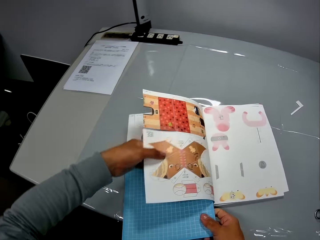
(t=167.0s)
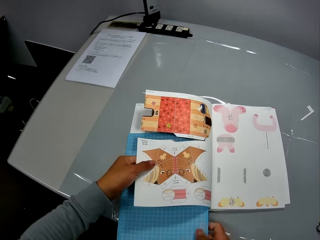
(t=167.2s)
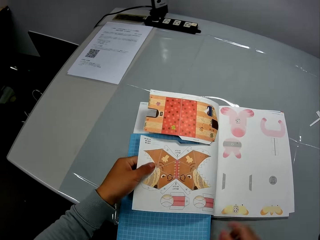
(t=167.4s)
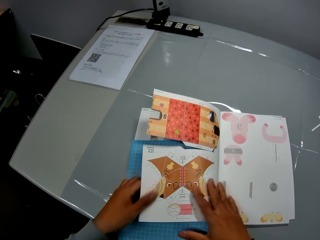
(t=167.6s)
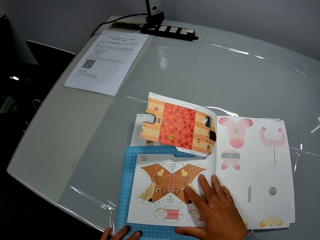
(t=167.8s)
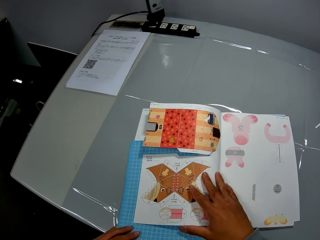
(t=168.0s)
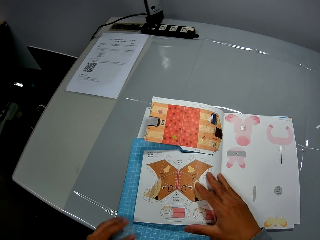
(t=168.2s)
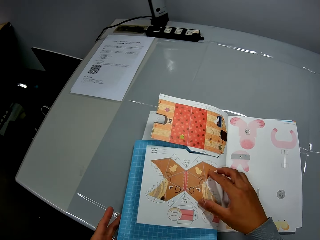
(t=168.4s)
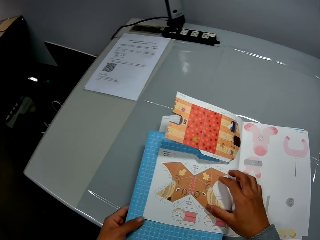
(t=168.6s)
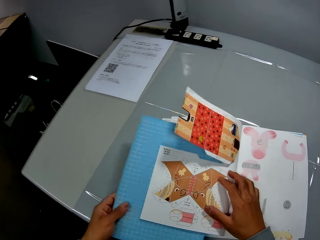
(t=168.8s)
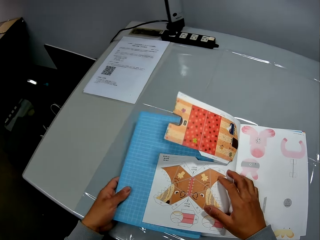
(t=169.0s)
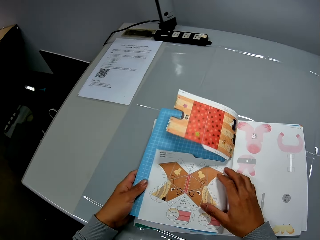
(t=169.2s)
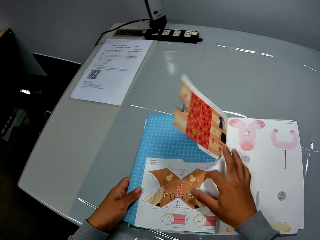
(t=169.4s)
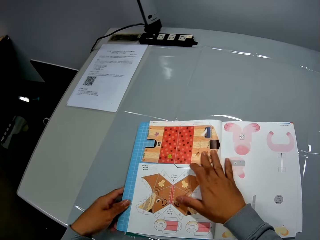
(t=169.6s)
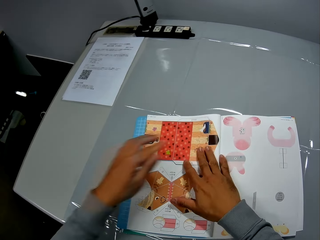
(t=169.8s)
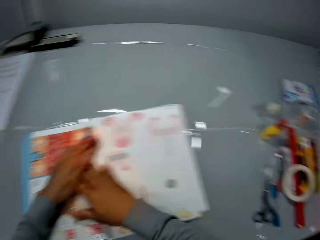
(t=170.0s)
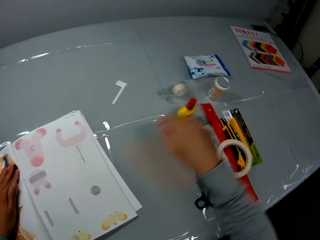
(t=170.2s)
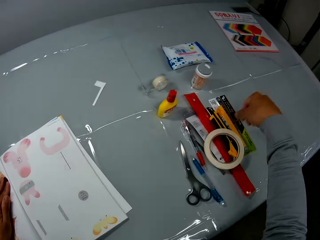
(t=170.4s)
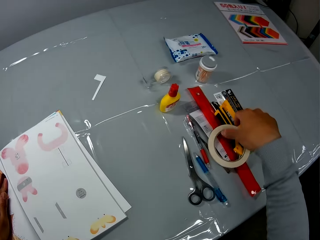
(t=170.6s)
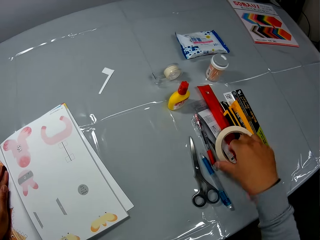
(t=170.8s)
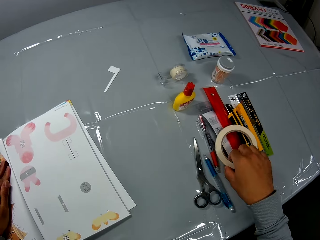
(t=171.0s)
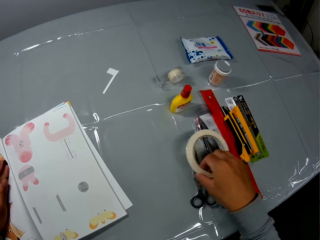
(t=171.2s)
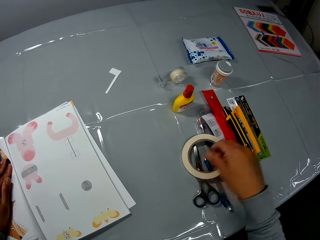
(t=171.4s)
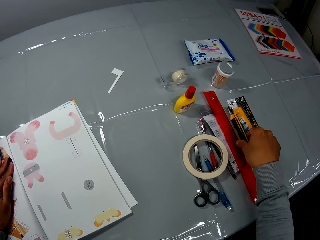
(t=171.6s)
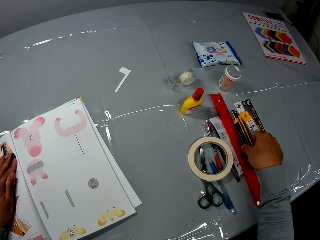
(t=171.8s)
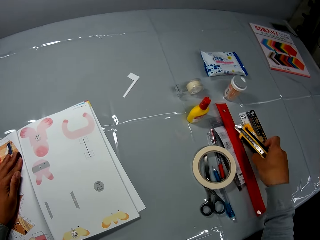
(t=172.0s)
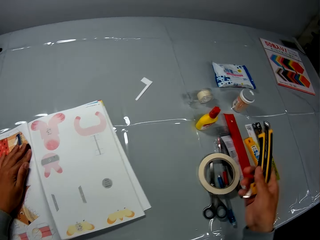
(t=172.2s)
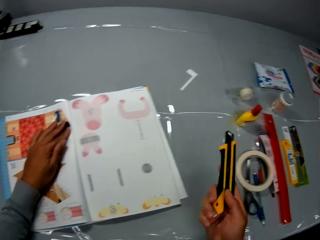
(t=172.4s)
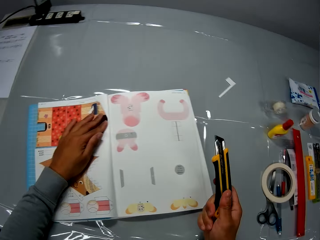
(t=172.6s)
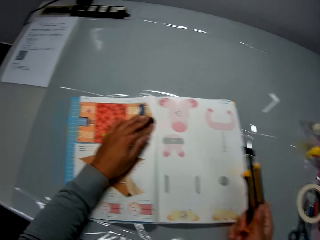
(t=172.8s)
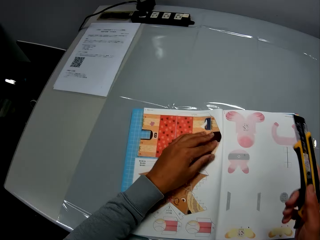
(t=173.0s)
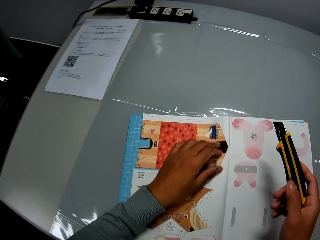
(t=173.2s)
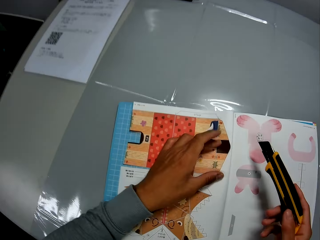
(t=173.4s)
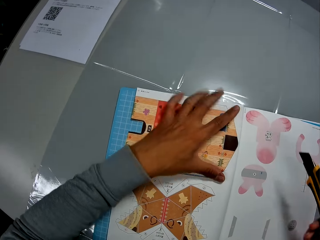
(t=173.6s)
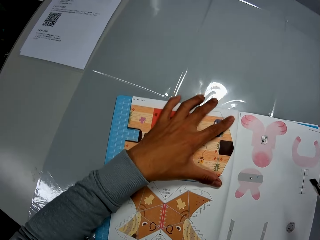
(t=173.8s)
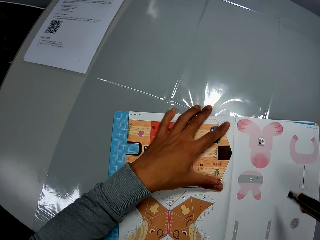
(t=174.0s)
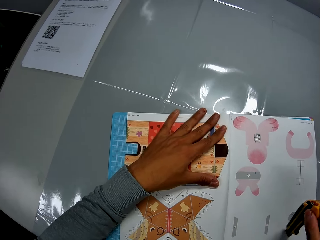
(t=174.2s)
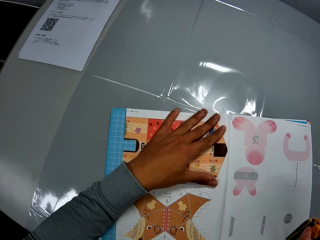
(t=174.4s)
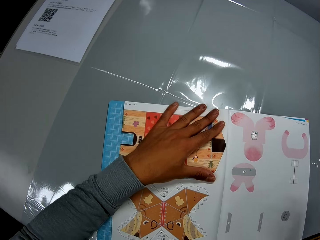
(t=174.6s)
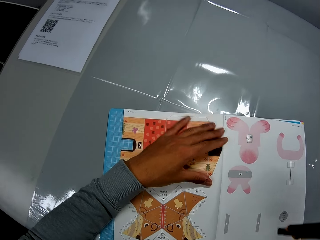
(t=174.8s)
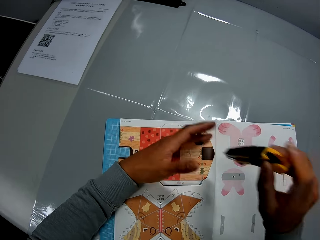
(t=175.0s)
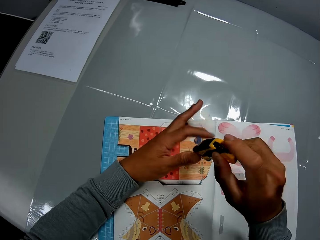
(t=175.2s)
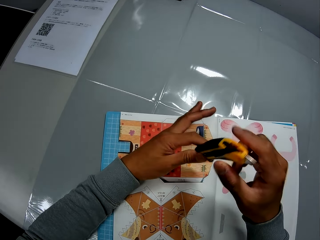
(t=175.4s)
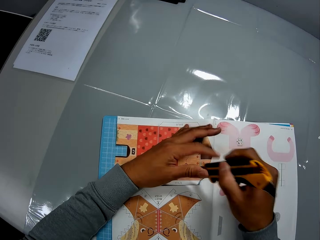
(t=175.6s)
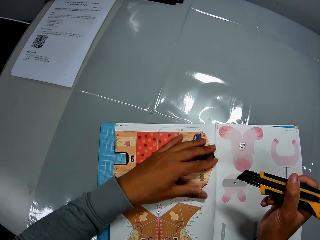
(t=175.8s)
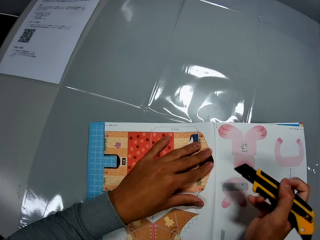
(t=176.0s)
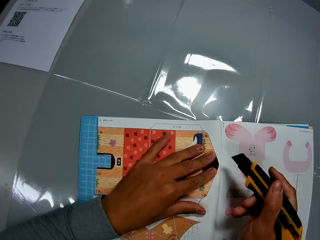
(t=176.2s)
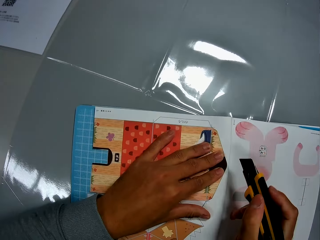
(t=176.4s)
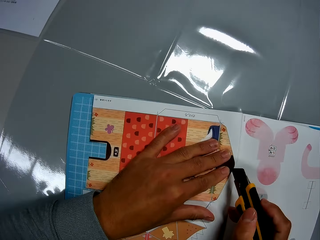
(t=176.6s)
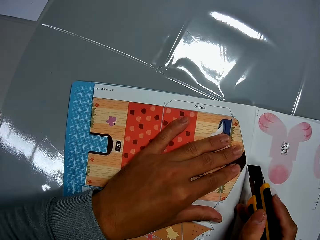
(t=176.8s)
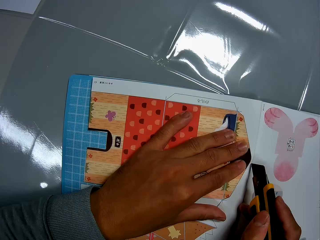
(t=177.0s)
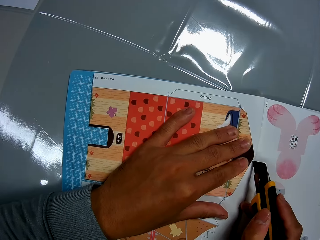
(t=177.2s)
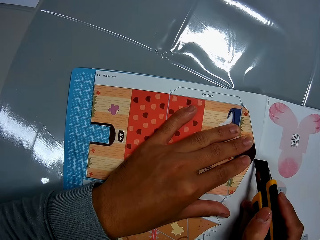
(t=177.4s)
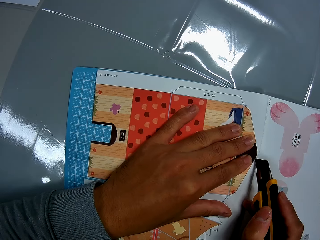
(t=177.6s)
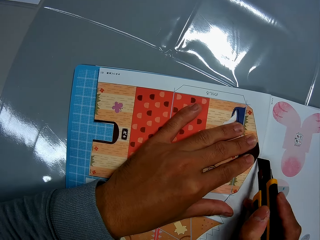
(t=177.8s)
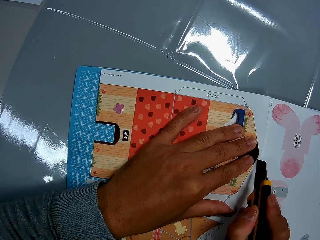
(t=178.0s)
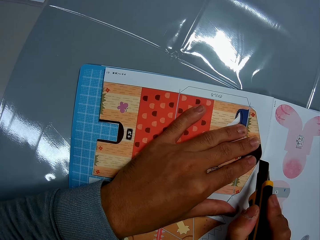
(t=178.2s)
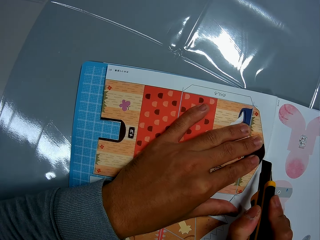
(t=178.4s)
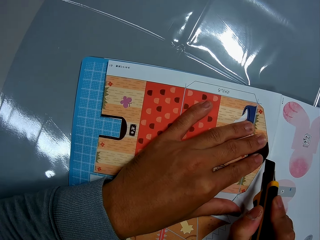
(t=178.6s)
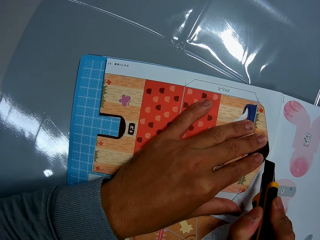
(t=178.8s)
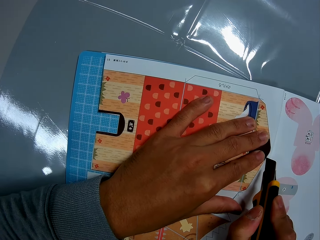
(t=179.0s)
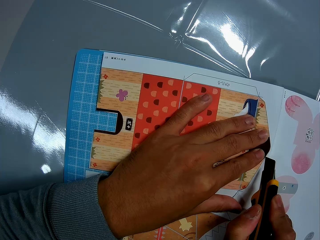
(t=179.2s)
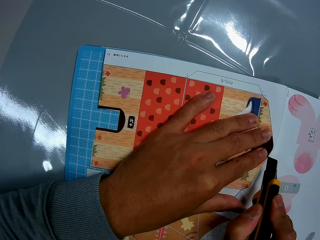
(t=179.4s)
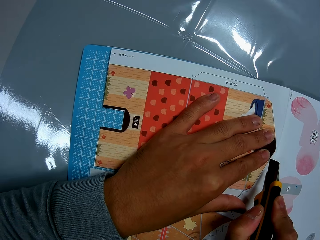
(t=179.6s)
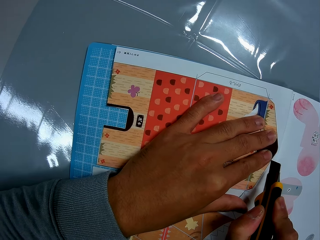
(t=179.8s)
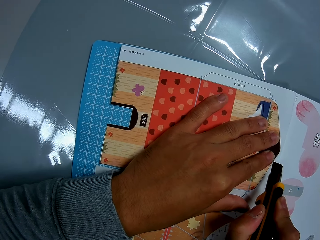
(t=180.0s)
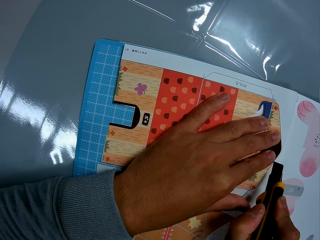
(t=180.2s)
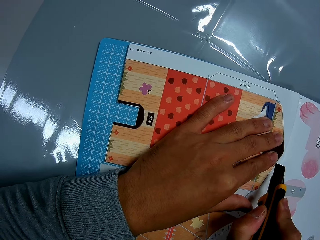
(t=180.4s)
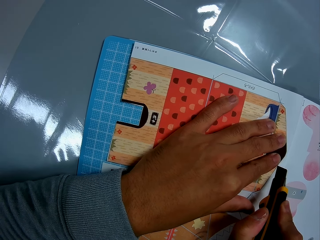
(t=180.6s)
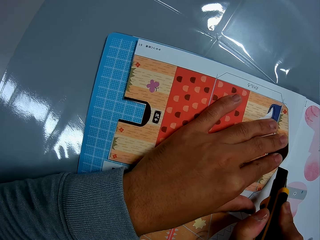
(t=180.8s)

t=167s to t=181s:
The camera wearer puts the sheet or cutting mat in between the leaves of the craft book. He holds the page, moves the cutting mat with the other hand, places his hands on the craft book, and holds the page with the other hand. He moves a paper tape from the table with his right hand, picks up a utility knife or craft knife with his right hand, and moves the safety lock on the craft knife. He puts a hand on the book and adjusts the craft book with his left hand. He holds the utility knife with his hands and cuts through the leaf of the craft book with the utility knife.

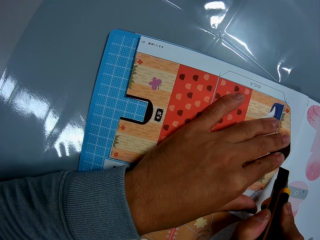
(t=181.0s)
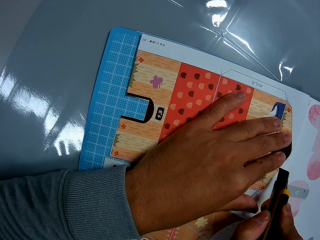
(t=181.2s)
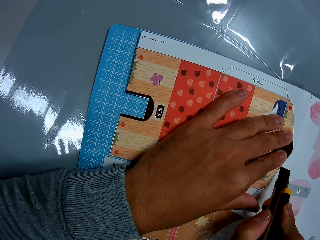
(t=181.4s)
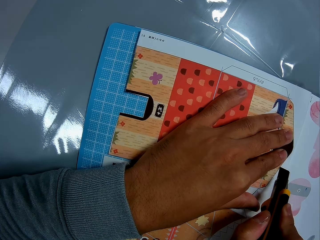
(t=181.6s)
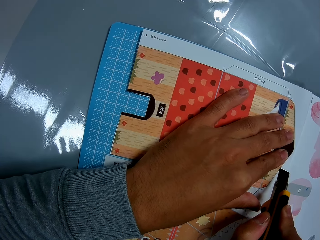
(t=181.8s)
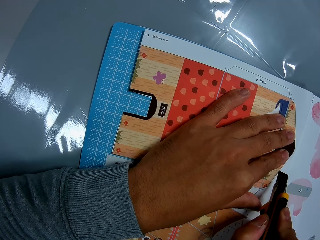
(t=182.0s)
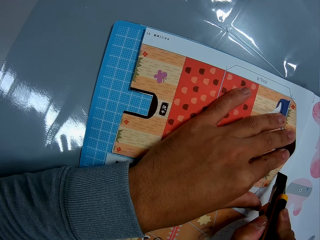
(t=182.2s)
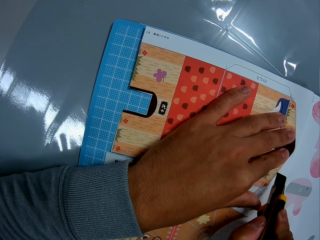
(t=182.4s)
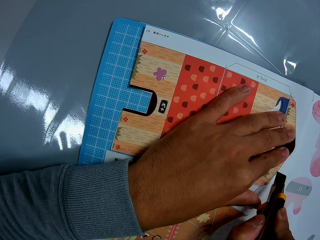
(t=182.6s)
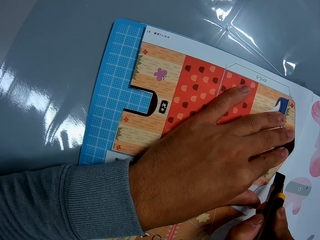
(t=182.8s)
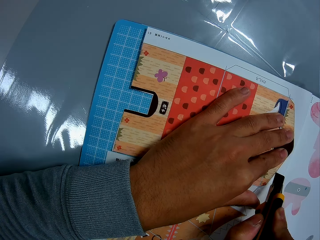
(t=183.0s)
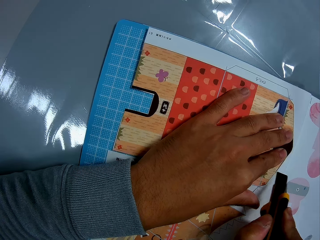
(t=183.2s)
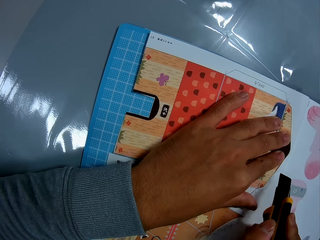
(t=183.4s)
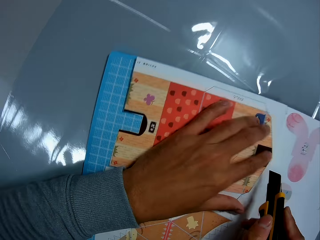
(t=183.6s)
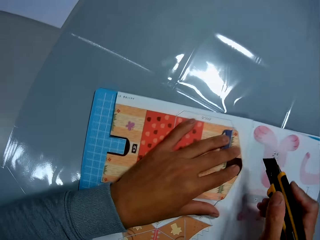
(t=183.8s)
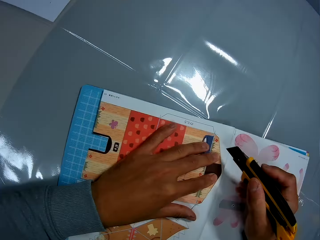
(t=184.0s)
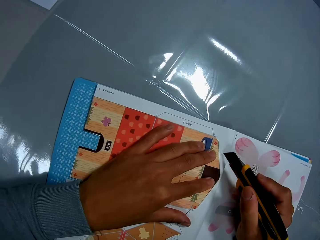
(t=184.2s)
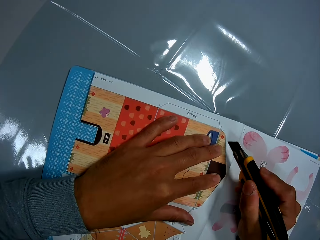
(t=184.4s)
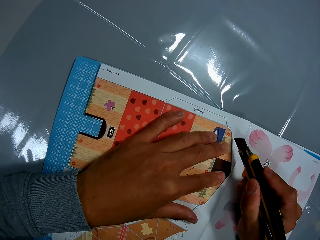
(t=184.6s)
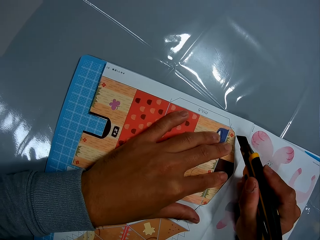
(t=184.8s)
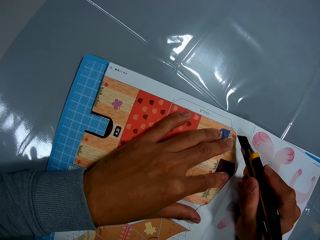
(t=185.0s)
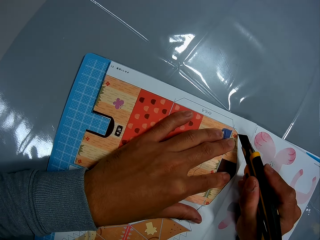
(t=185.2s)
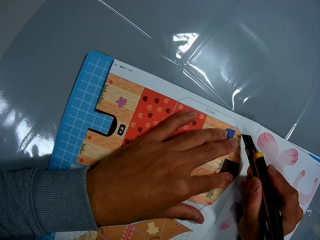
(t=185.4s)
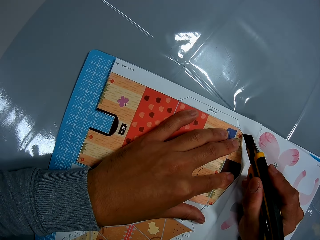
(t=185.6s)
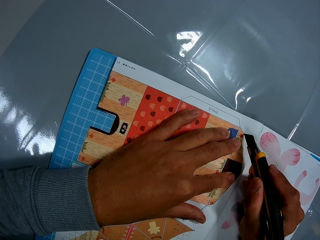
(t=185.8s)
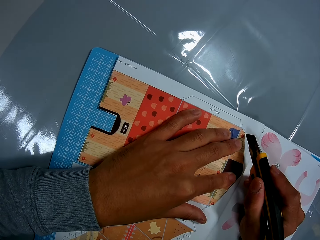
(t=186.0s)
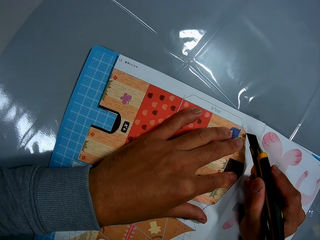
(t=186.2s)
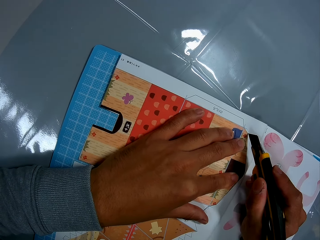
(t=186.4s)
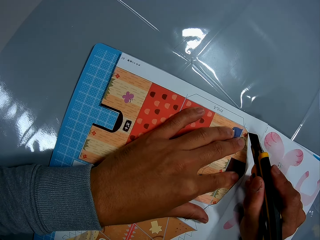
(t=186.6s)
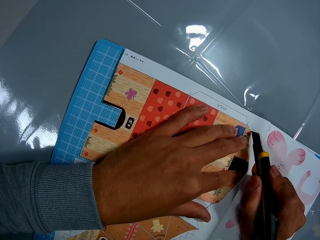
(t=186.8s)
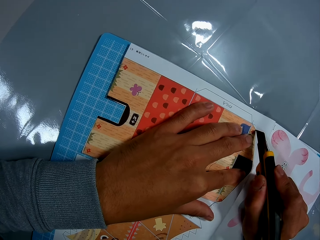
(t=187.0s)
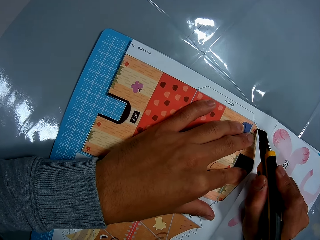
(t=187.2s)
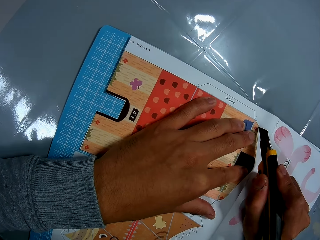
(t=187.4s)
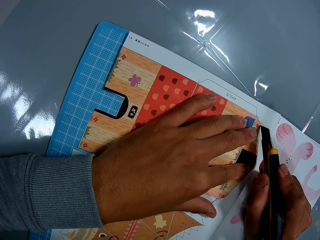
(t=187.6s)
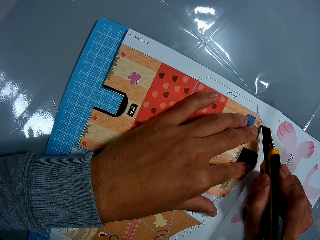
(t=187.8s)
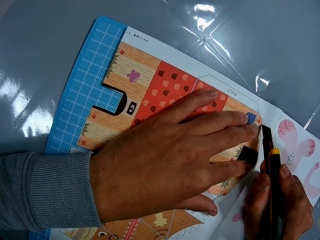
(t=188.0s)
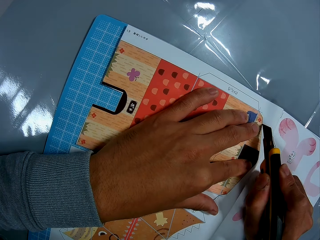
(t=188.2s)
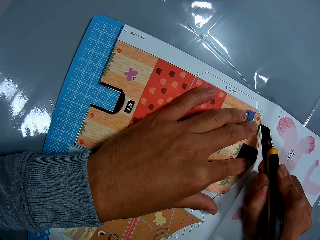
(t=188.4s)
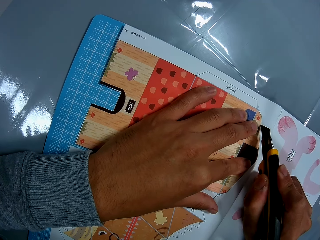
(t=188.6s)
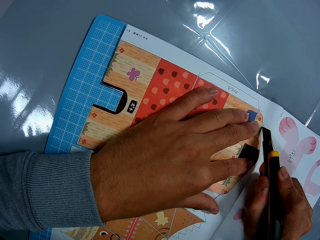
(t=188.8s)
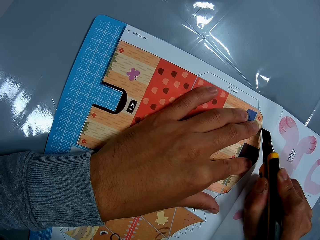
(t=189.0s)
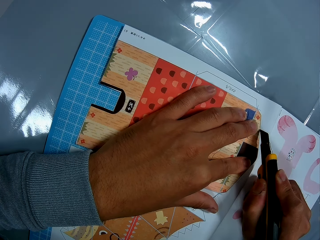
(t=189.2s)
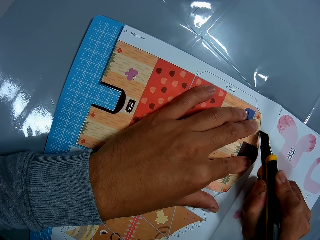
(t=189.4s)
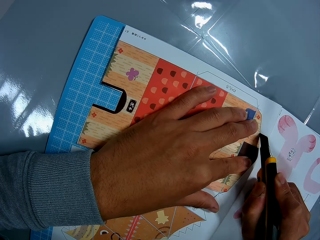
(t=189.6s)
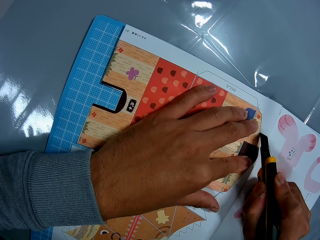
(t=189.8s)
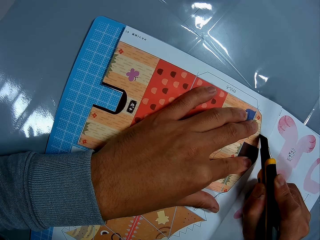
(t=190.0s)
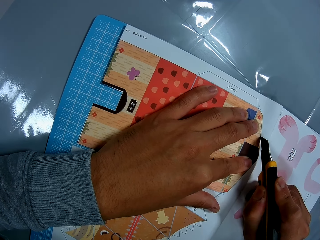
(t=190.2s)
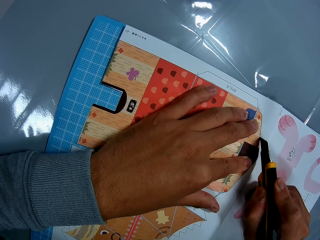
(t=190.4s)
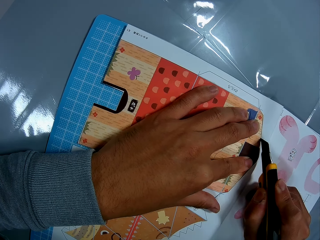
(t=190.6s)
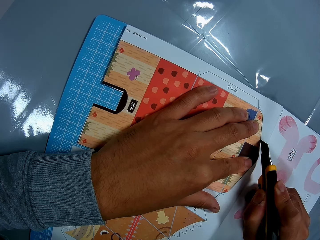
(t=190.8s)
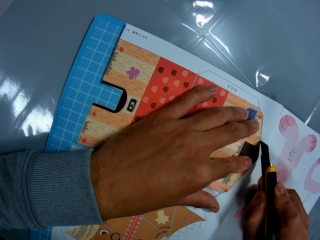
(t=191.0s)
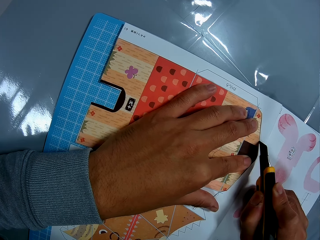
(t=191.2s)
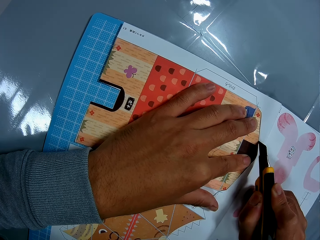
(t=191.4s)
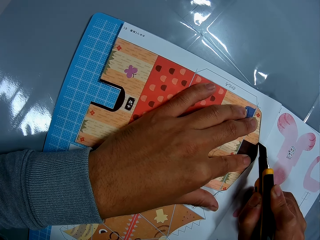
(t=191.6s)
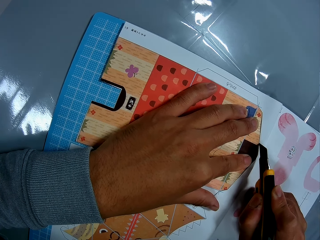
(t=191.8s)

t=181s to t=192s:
The camera wearer removes the craft knife from the picture. They move a hand and cut the picture.
